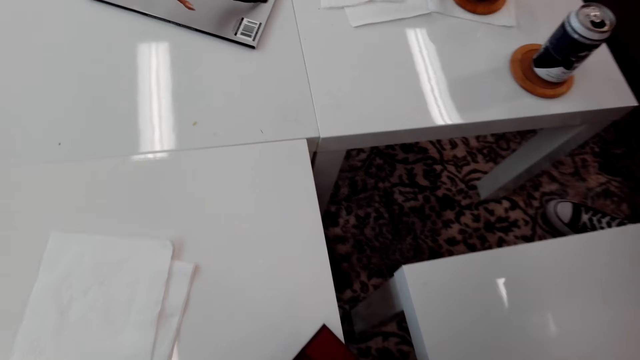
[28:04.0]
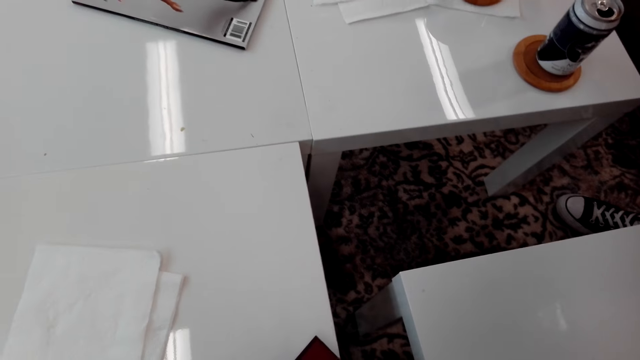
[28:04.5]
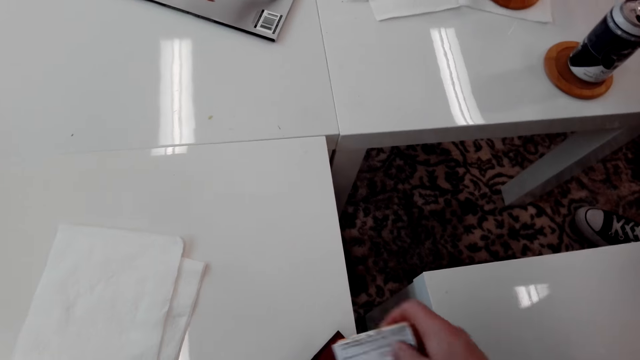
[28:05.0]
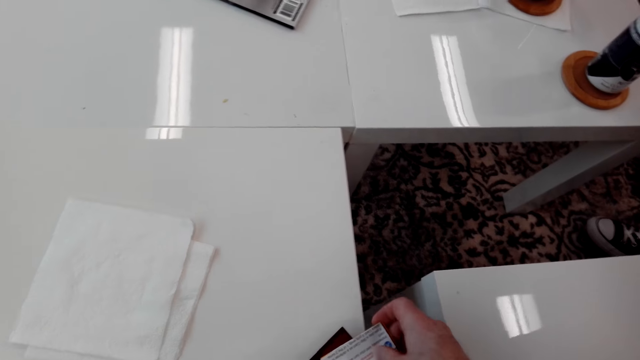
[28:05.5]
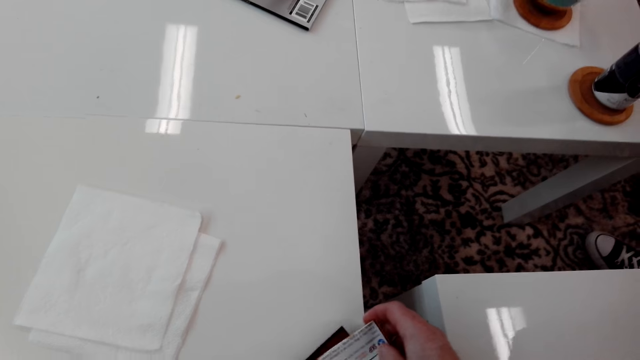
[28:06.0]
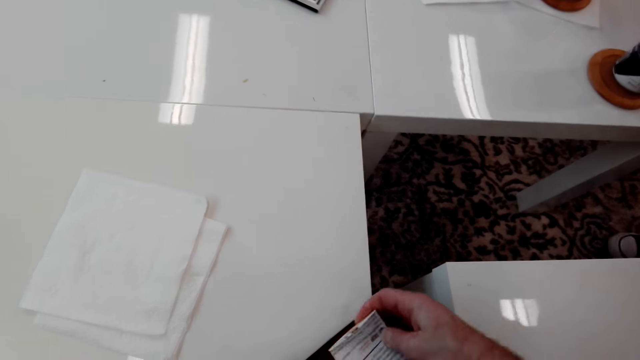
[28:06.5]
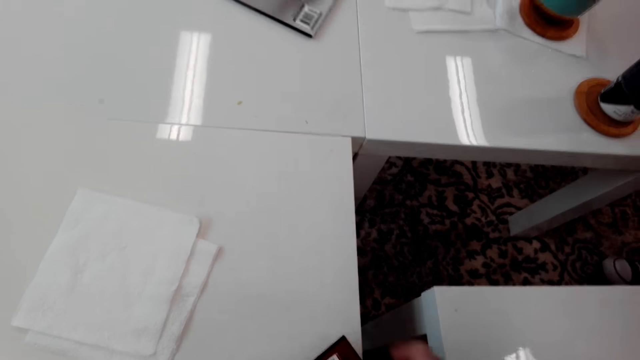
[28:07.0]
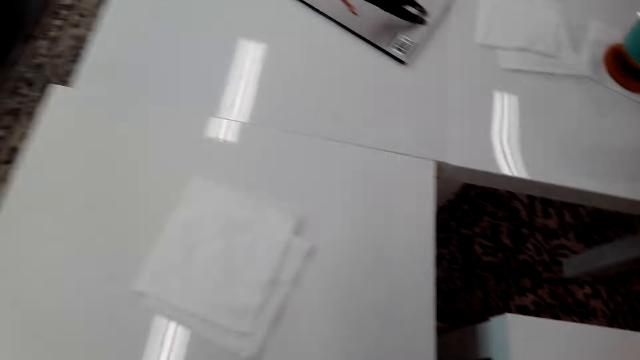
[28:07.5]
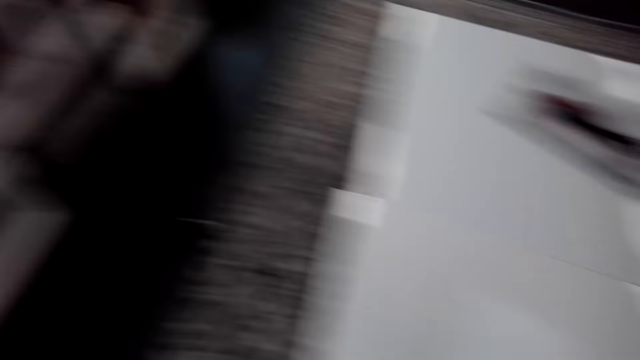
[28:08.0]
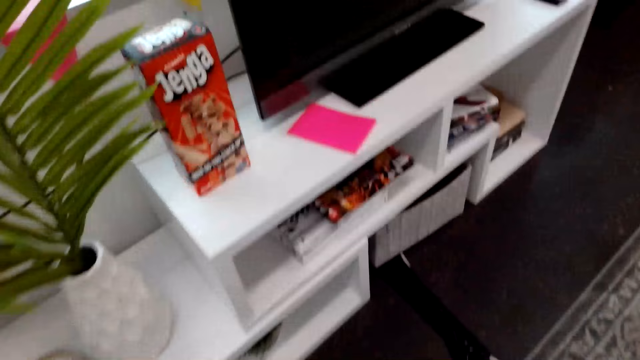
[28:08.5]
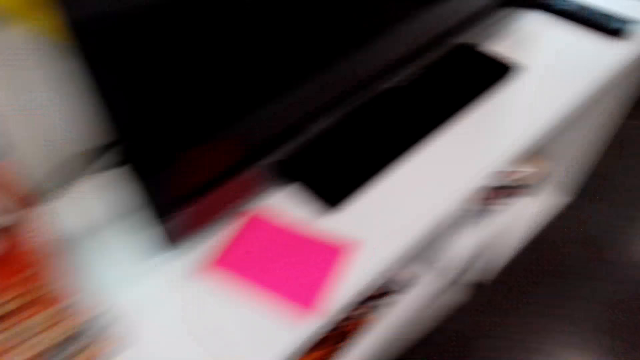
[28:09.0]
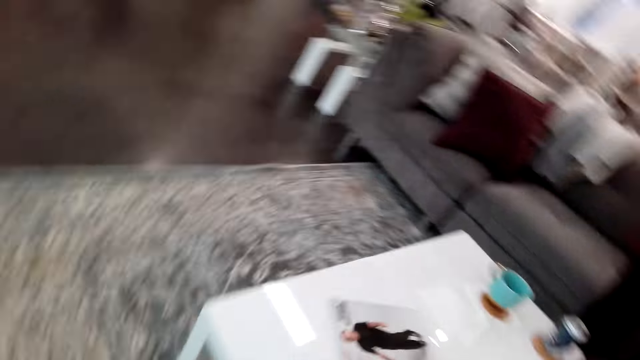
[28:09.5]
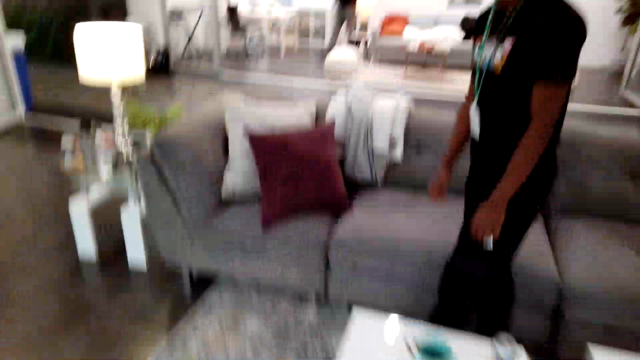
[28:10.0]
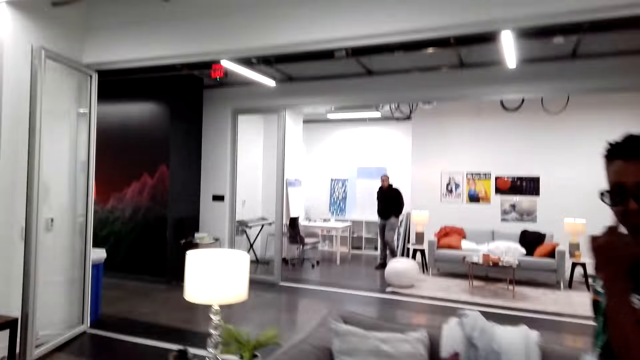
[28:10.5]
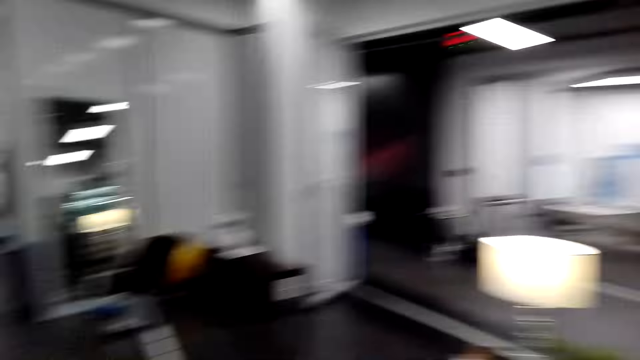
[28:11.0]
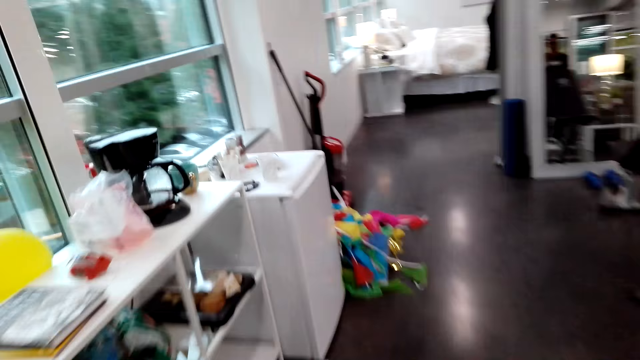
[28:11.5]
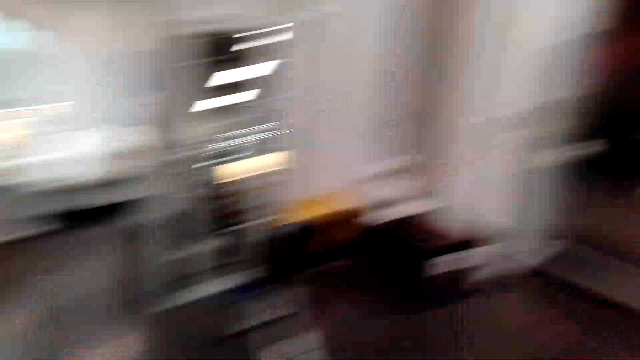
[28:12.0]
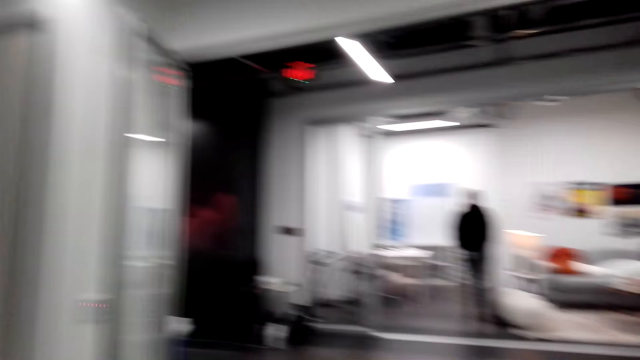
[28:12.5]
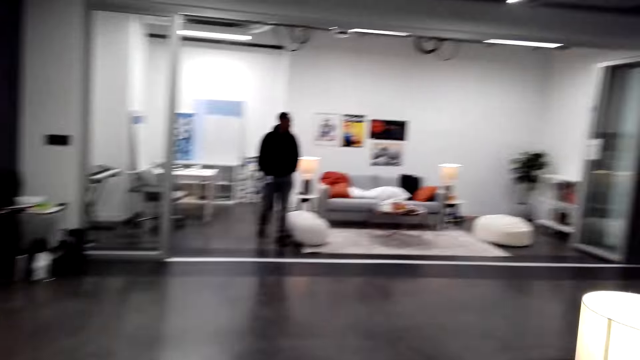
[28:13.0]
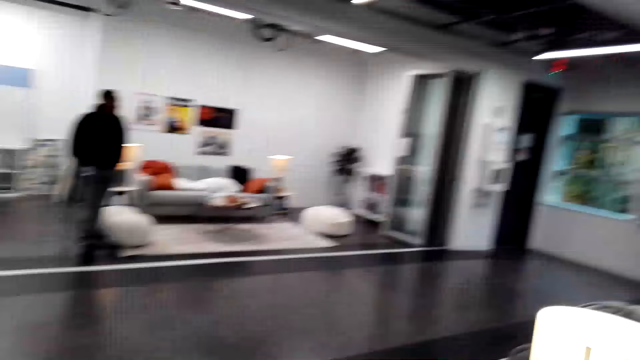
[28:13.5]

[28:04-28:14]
The camera wearer puts the paper in the box. They walk away. They move around.

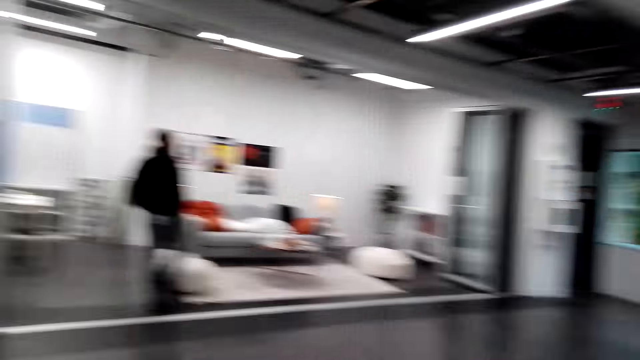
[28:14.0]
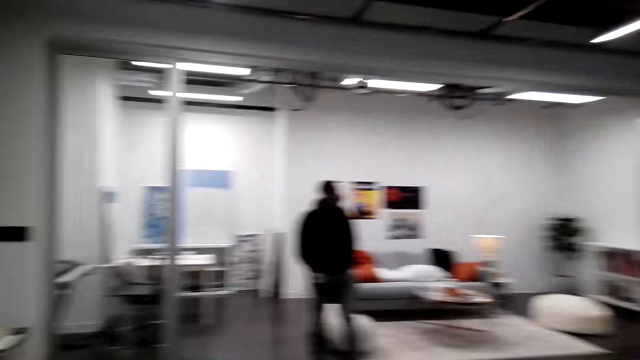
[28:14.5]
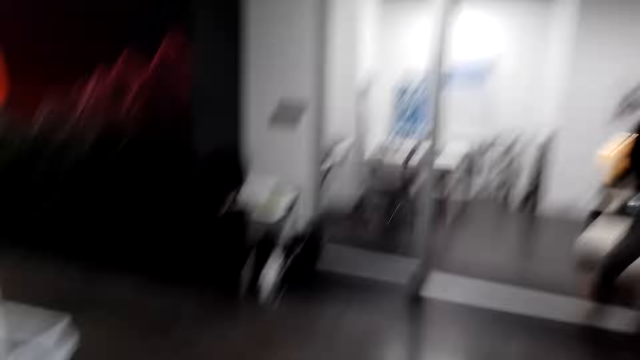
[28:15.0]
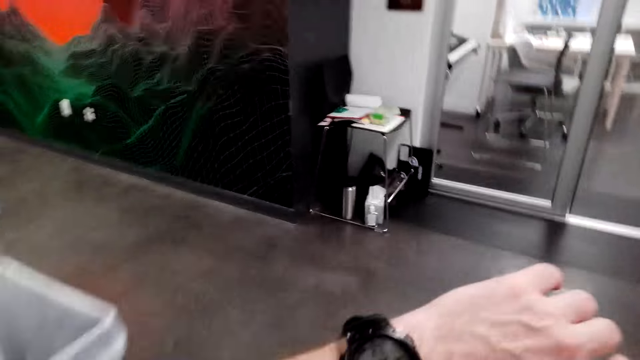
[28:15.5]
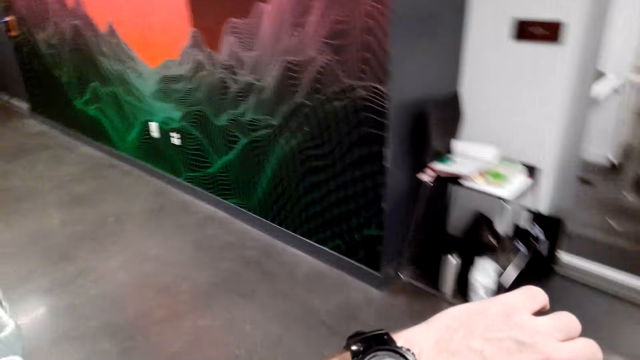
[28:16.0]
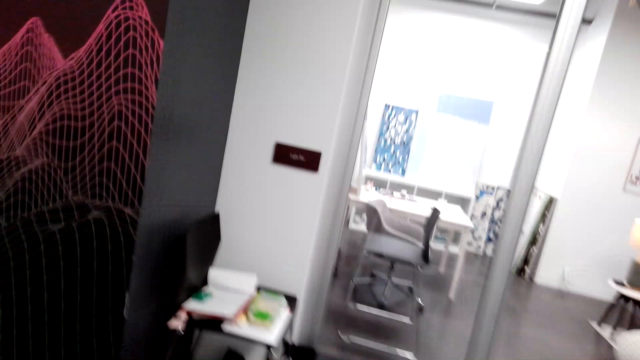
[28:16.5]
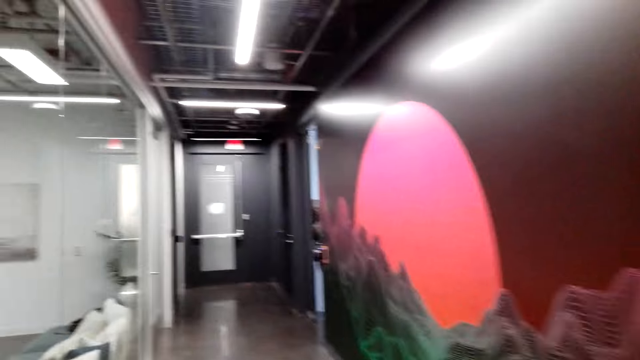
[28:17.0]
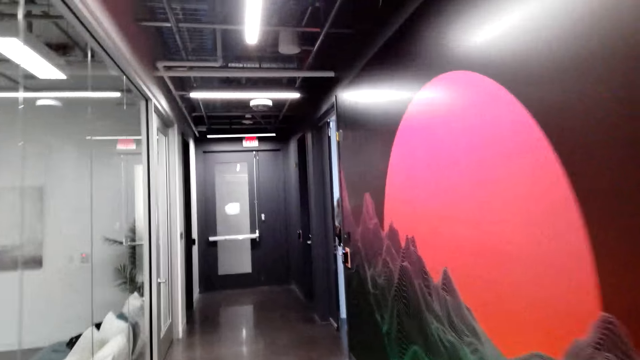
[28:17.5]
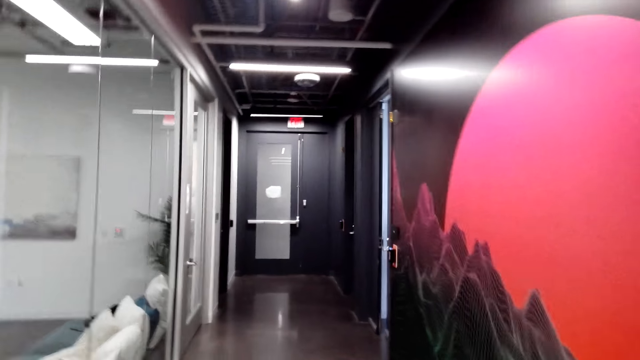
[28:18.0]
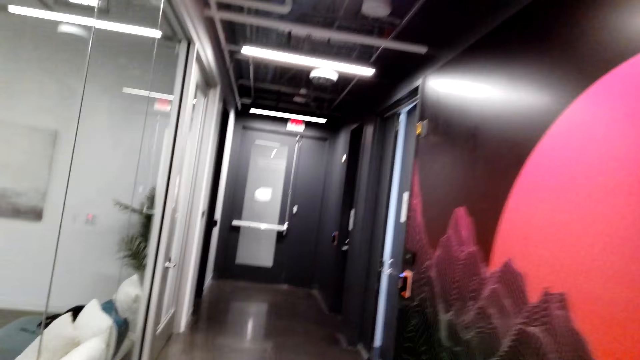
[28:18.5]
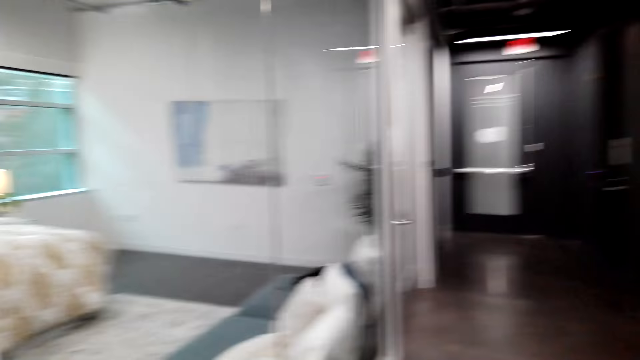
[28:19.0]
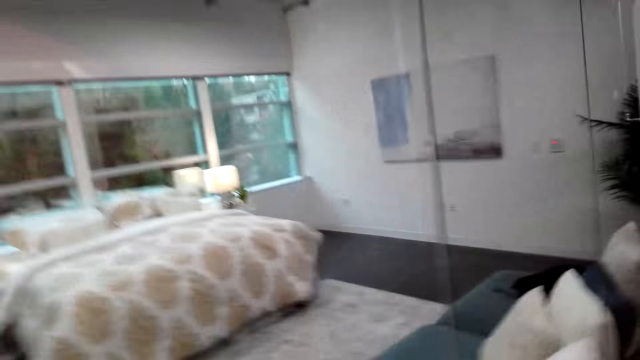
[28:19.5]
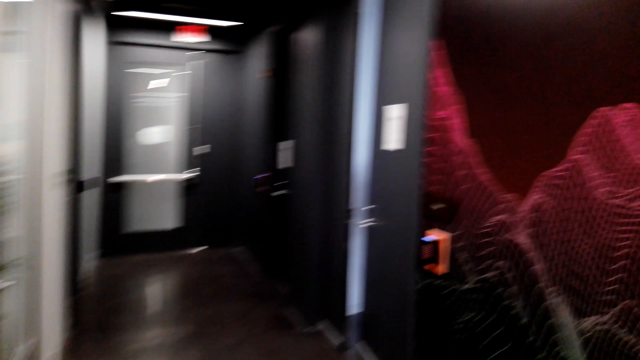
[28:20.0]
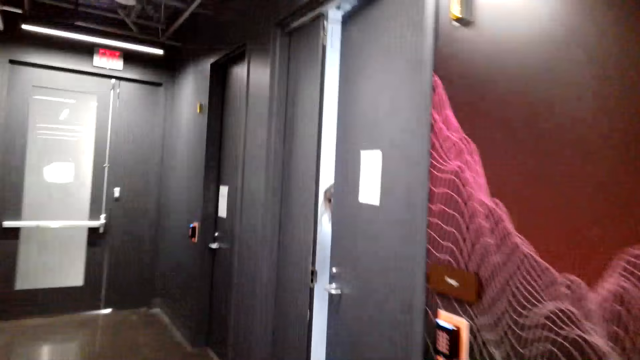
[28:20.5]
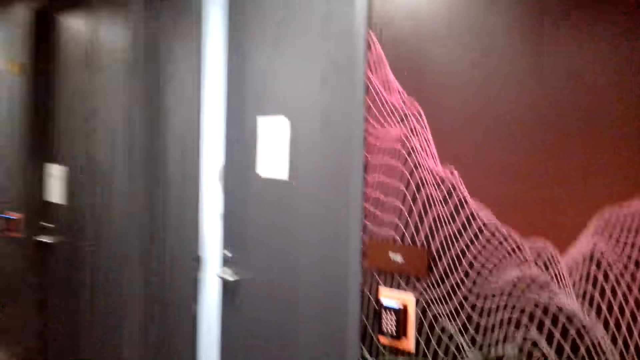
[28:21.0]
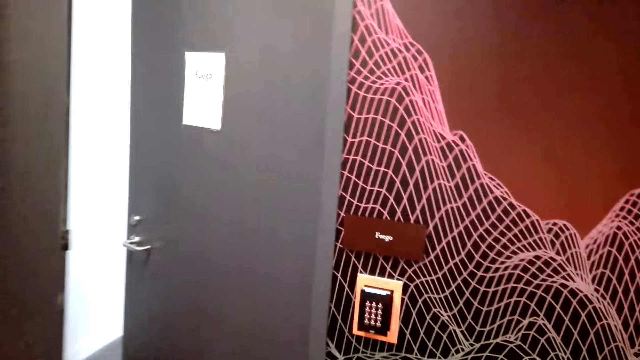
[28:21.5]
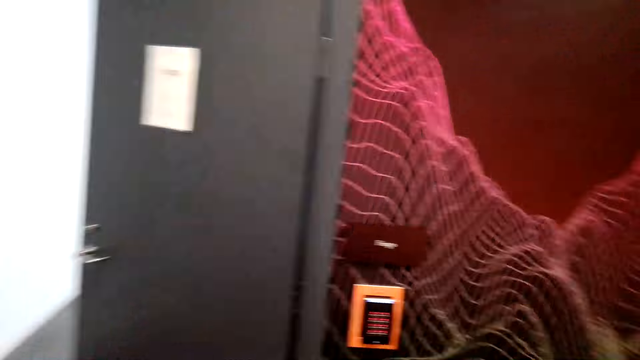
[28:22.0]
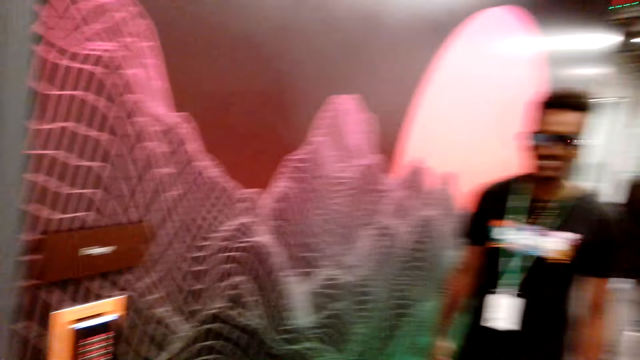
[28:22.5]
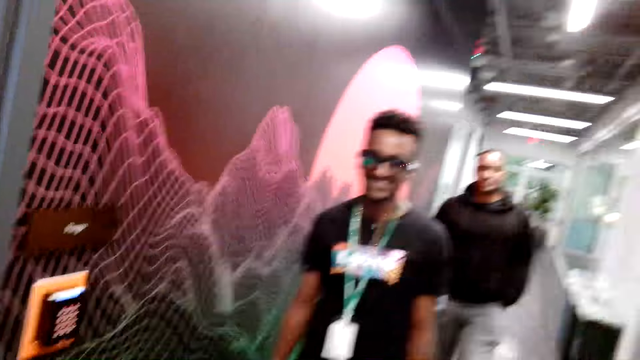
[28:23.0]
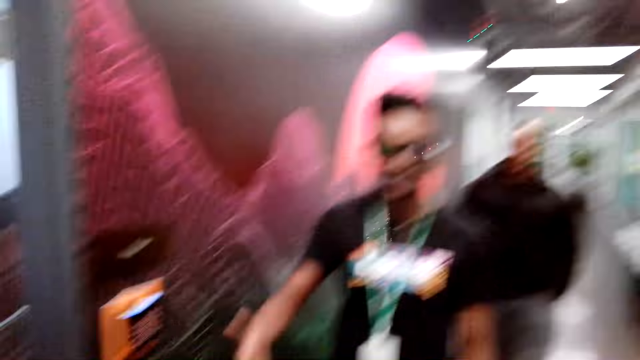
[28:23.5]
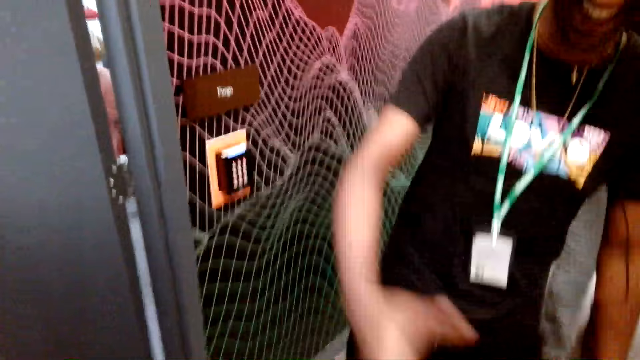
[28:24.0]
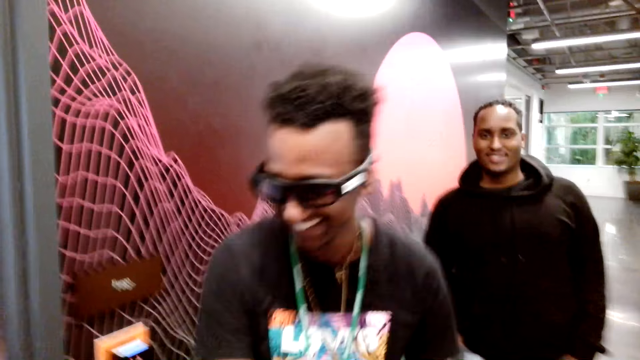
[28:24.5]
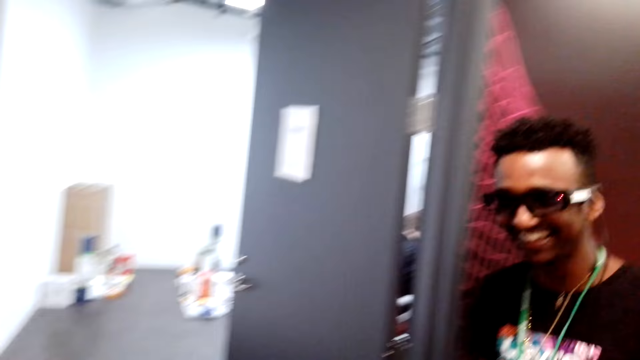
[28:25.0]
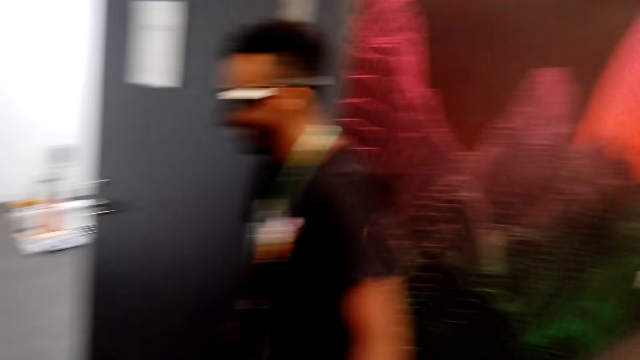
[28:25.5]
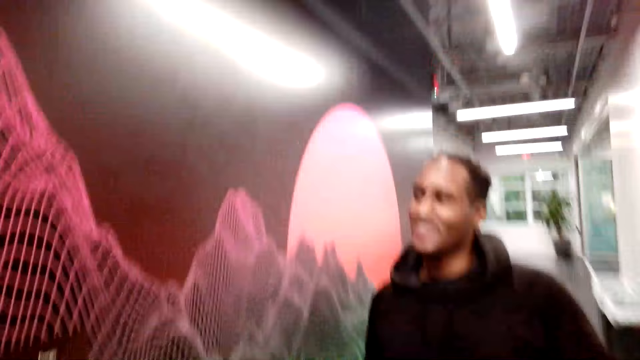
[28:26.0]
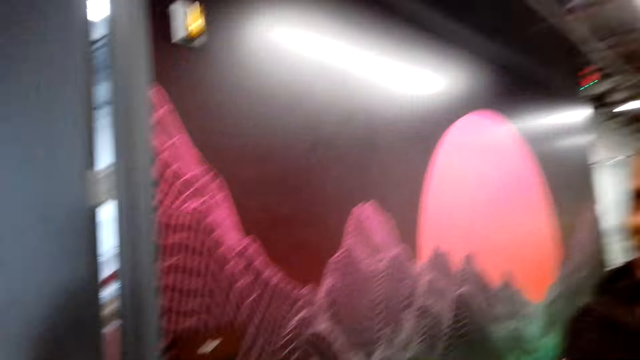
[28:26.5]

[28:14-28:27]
The camera wearer looks at the watch. They shake hands with a man. They talk to a man and talk to another man.
